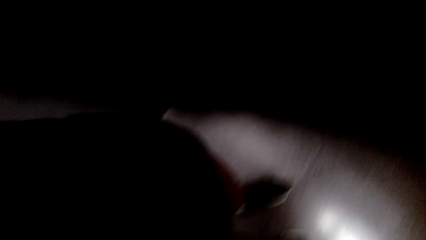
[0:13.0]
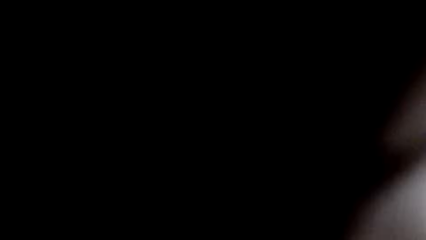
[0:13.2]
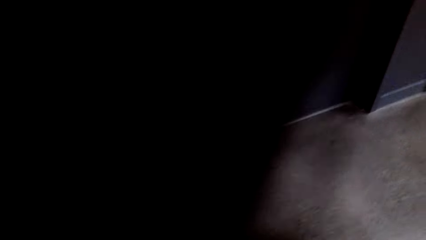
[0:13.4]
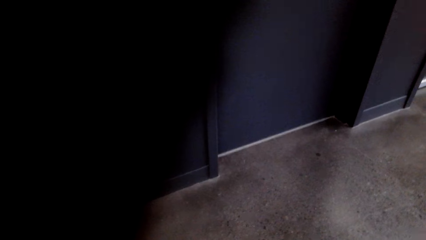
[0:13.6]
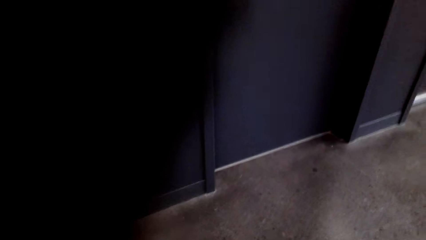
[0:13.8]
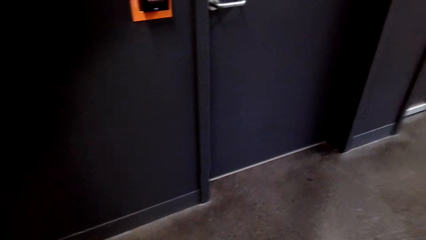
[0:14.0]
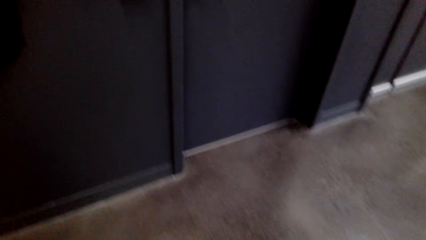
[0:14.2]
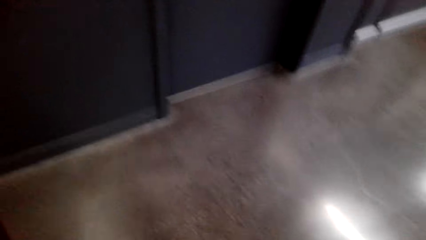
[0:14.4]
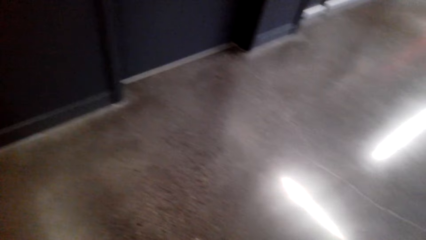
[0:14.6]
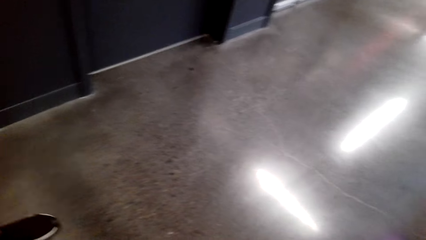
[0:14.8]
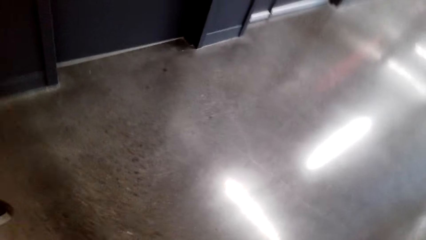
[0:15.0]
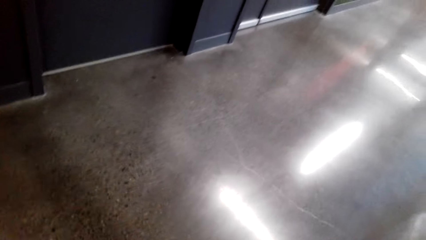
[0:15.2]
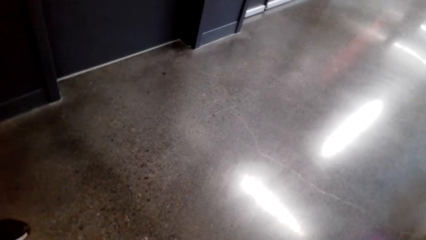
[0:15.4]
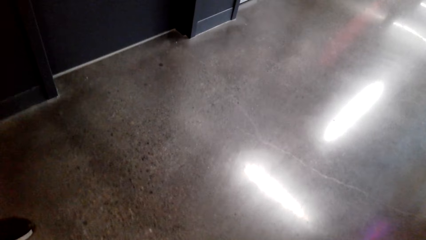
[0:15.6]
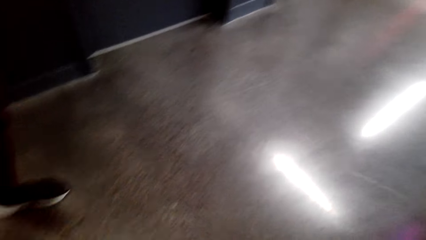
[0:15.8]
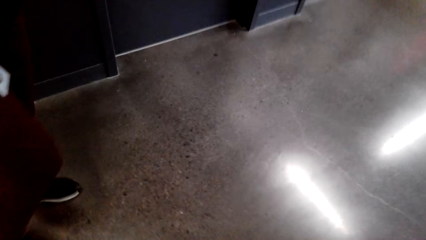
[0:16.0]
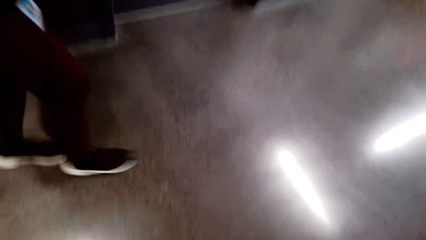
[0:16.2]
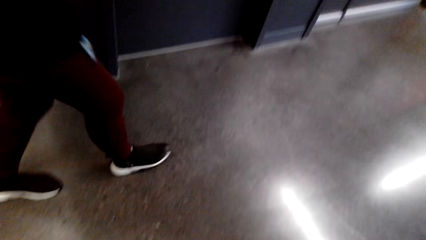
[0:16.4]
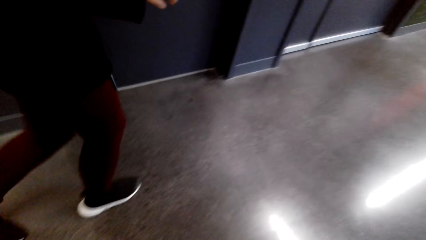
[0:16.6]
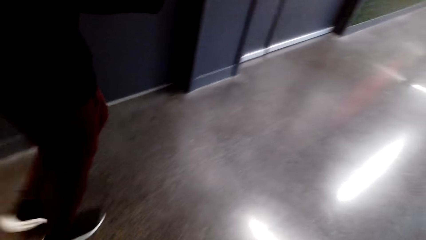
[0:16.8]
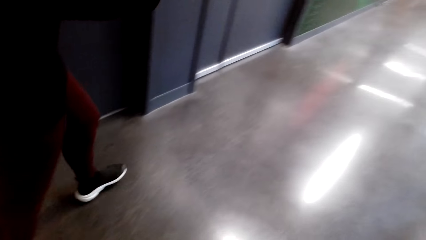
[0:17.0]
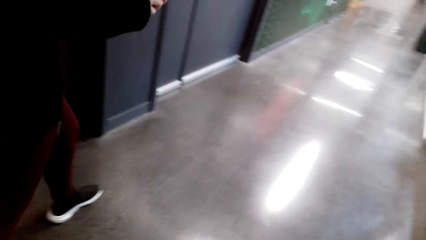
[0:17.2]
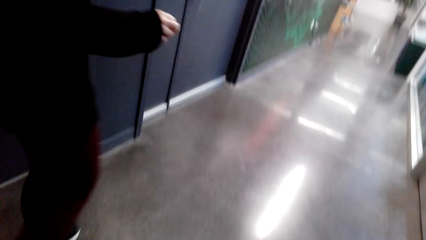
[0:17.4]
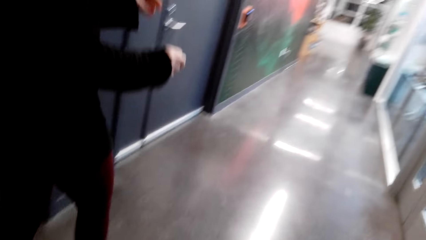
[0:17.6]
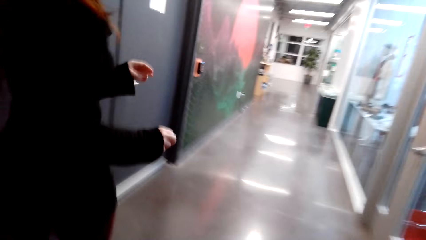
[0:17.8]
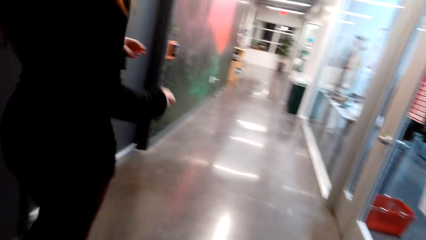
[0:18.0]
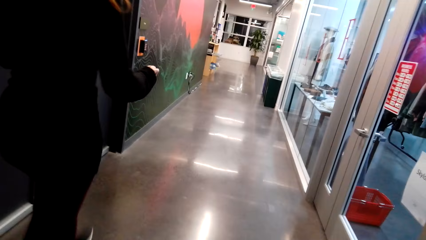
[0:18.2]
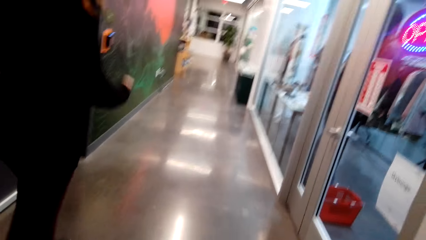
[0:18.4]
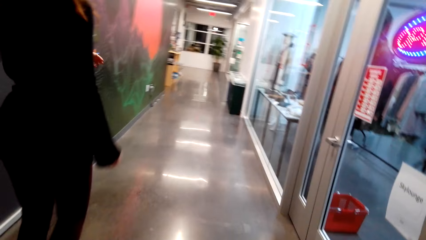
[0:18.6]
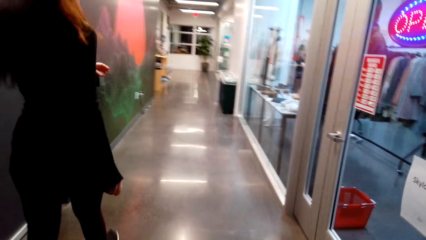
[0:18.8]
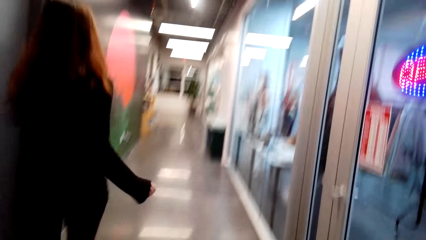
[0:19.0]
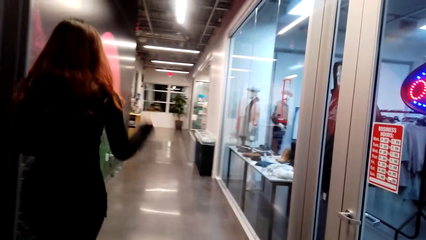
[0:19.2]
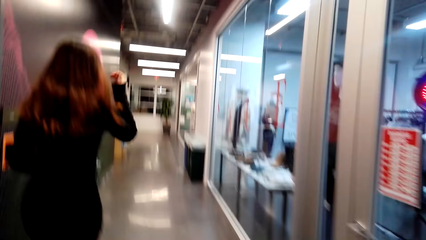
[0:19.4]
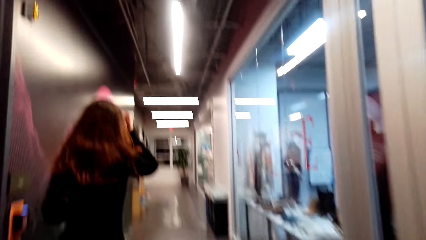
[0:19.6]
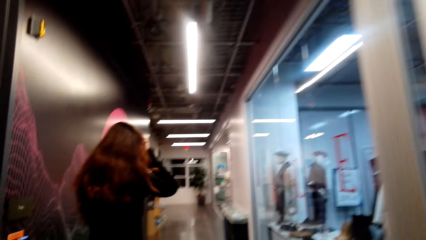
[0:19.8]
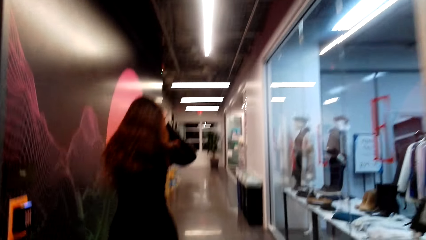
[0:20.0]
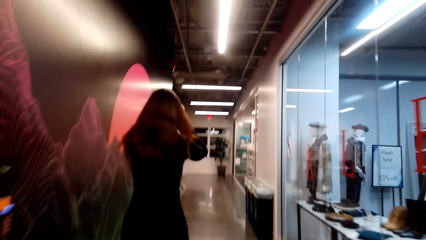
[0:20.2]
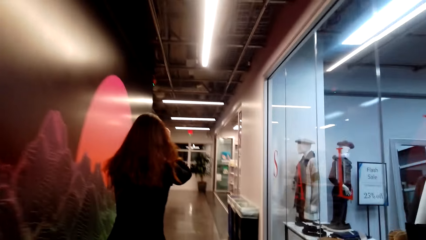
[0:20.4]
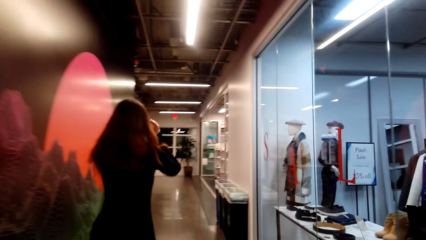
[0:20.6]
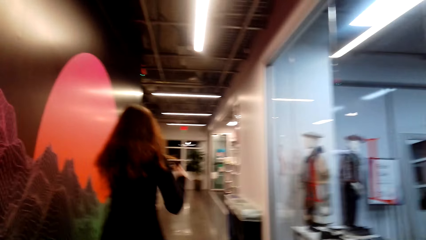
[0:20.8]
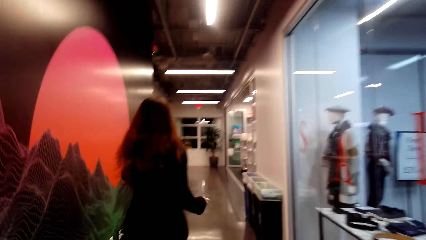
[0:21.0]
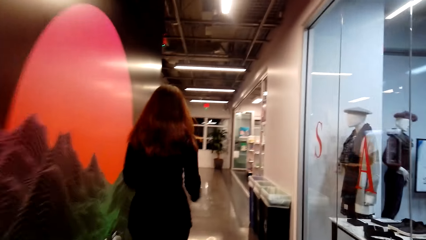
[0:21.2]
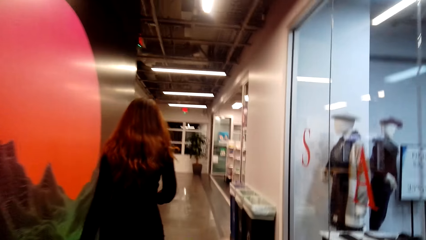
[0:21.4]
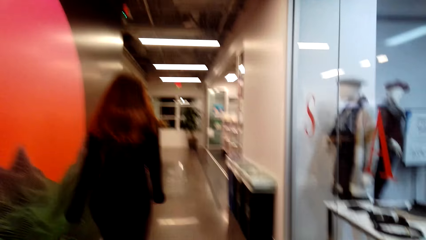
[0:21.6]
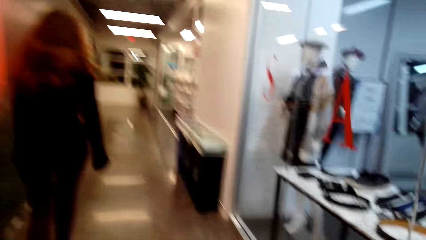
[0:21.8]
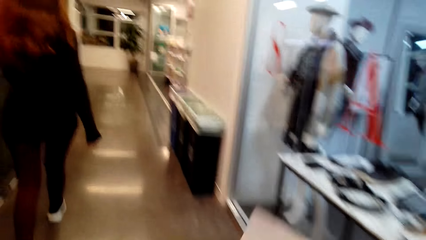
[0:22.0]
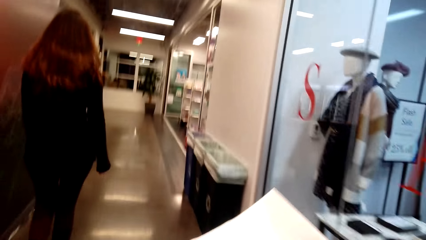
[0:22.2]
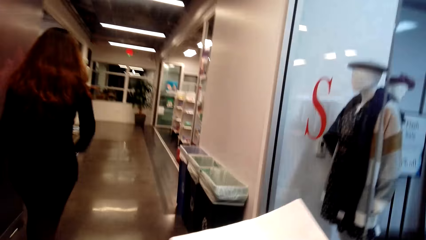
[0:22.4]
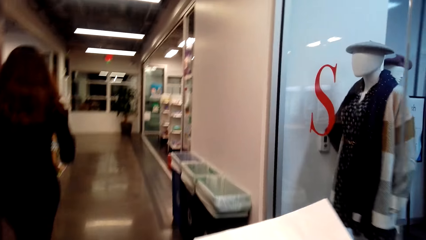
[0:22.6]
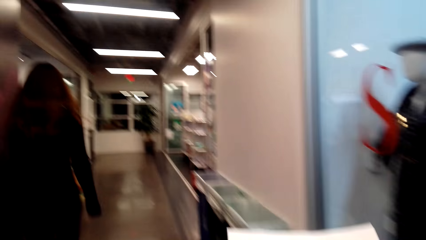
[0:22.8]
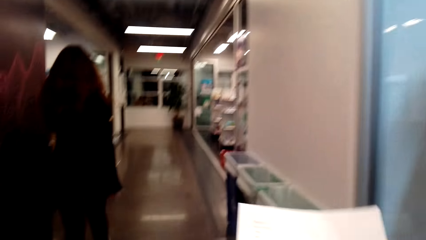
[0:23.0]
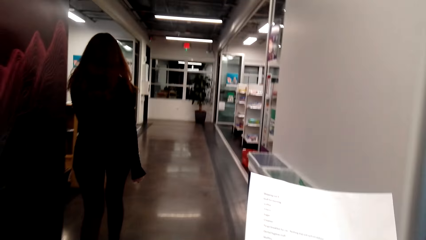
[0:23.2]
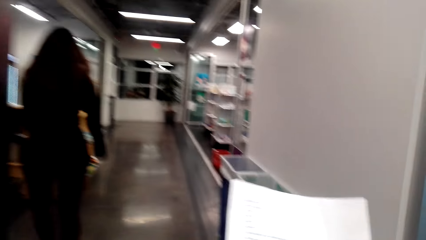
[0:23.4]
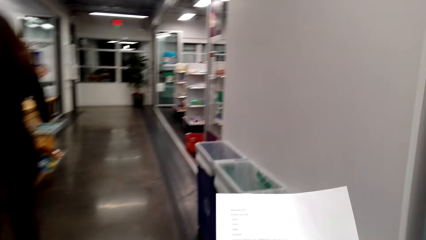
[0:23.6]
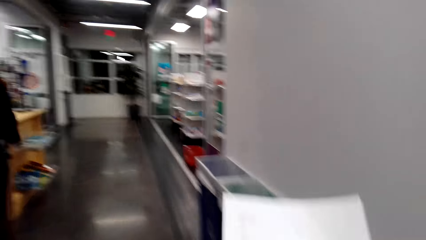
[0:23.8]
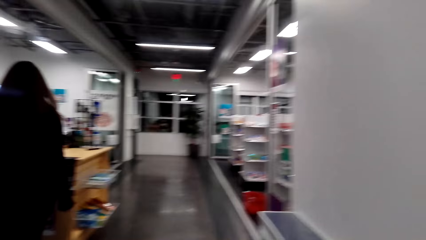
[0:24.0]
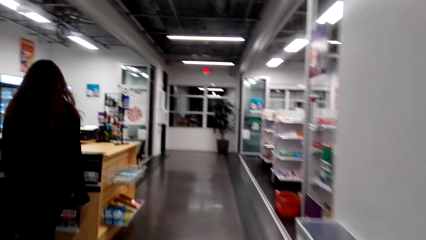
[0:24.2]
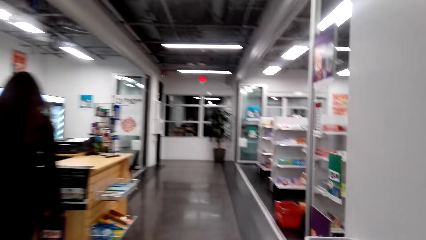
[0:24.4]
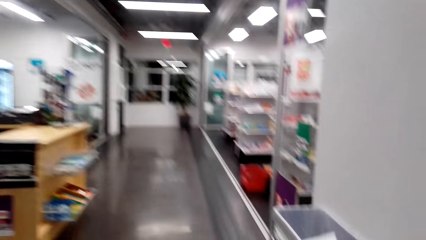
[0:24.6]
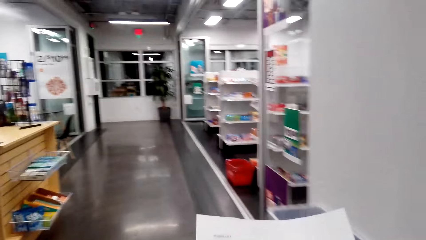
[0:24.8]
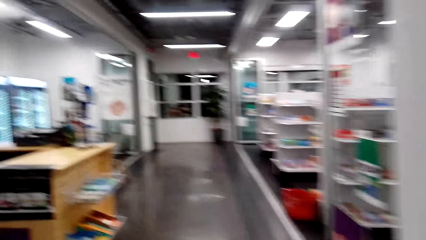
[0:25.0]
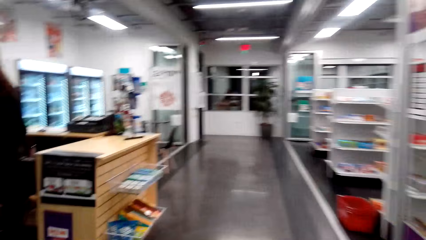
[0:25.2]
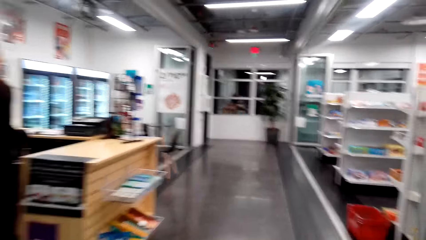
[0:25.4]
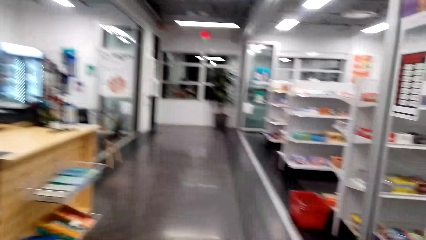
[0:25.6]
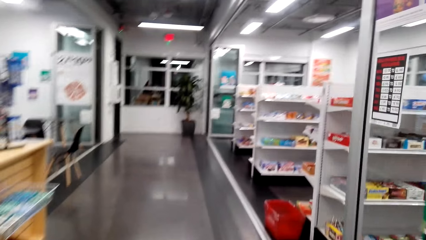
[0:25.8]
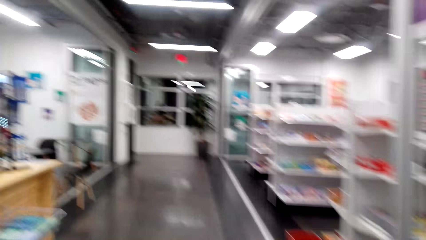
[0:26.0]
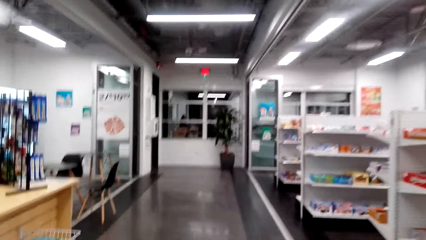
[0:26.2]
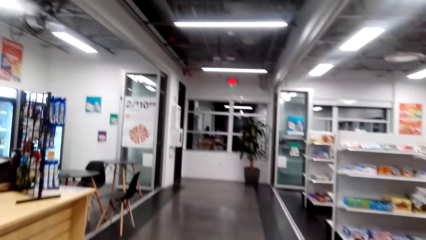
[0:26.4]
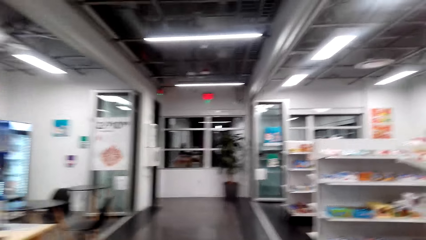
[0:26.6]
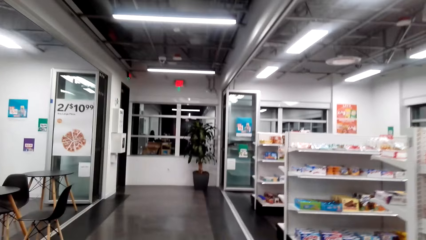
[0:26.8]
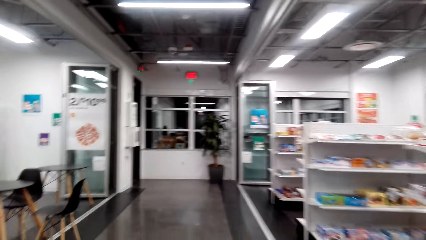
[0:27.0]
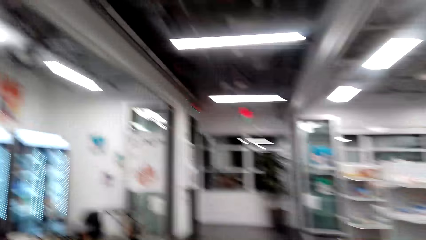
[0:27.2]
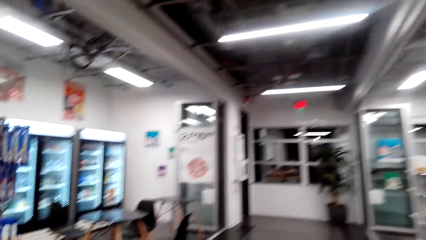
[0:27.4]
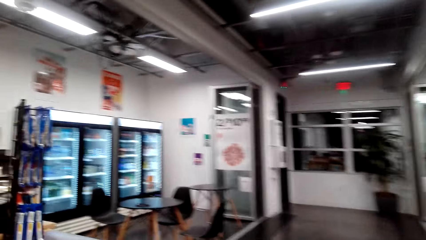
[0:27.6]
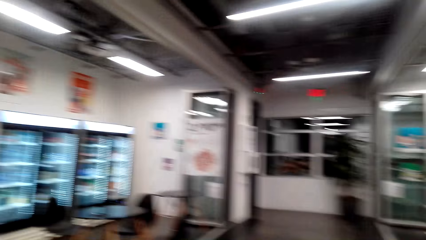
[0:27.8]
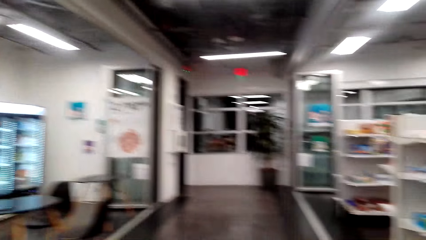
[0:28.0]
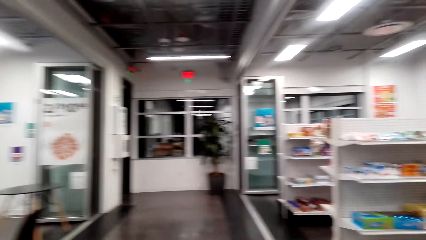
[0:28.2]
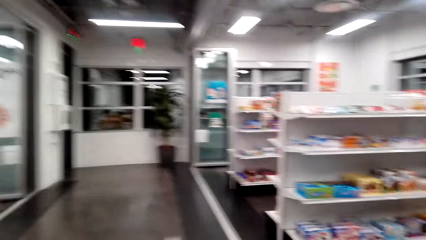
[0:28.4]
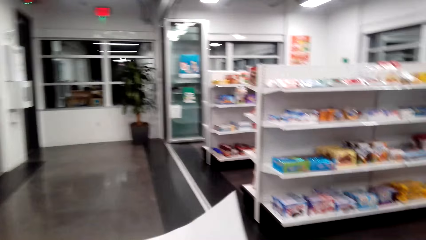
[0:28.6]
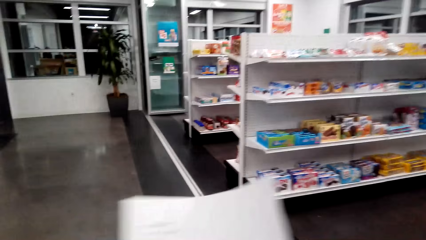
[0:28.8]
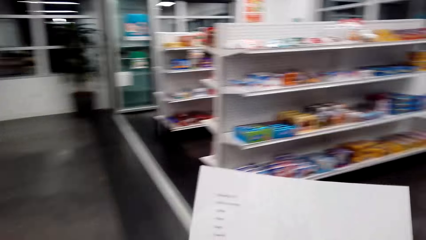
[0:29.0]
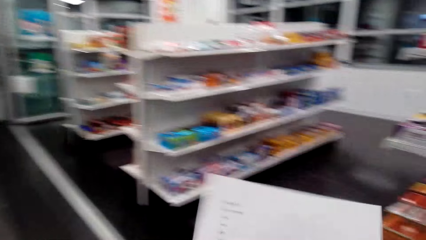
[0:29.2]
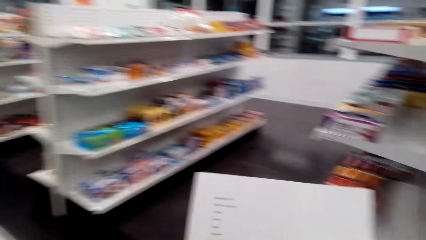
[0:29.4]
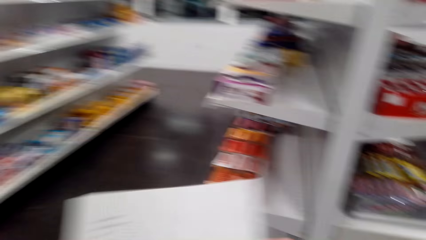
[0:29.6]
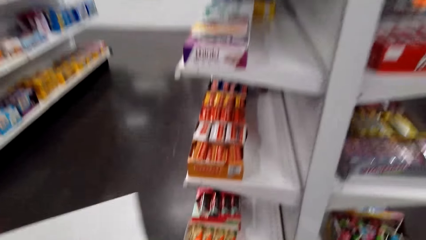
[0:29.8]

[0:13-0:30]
The camera wearer dialogues with a woman. The woman walks. The camera wearer walks in the corridor way. They read the paper. They lift the paper. They walk.
